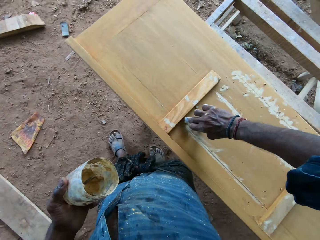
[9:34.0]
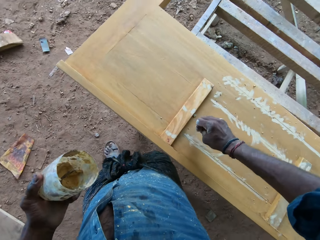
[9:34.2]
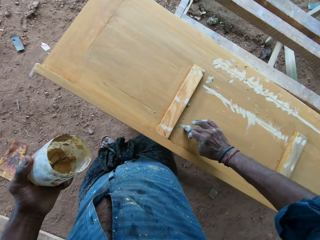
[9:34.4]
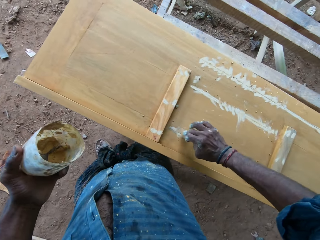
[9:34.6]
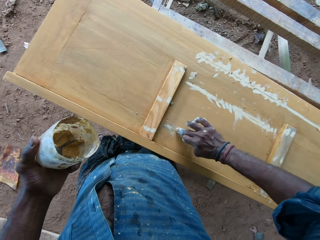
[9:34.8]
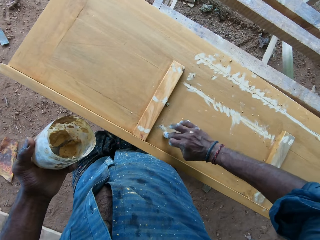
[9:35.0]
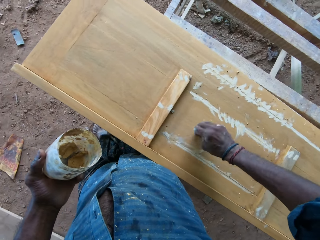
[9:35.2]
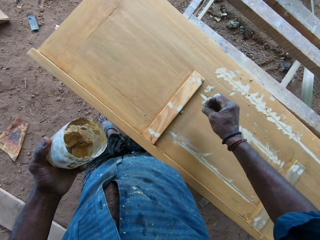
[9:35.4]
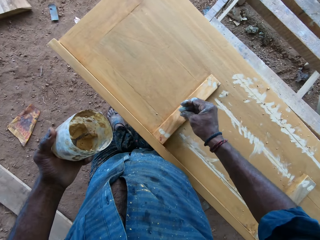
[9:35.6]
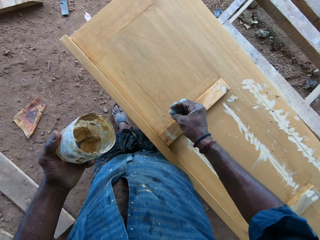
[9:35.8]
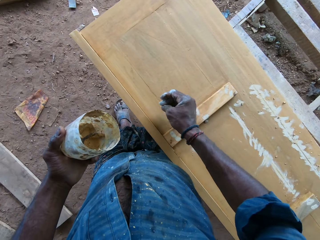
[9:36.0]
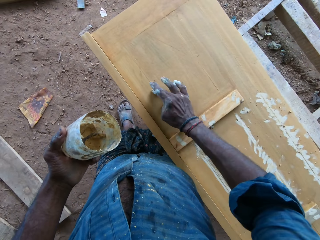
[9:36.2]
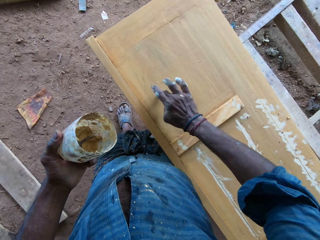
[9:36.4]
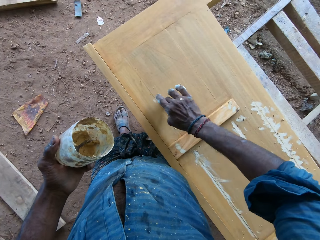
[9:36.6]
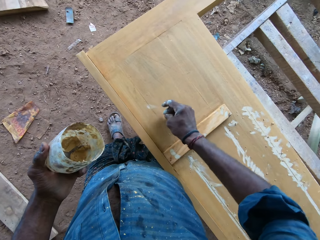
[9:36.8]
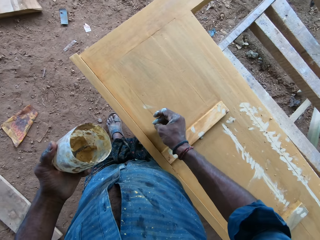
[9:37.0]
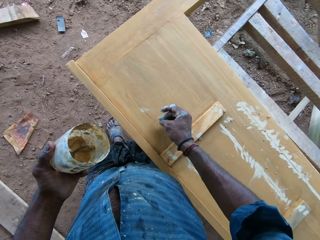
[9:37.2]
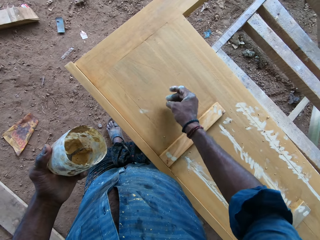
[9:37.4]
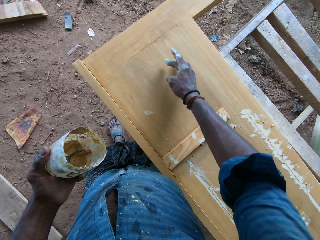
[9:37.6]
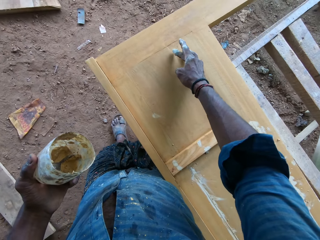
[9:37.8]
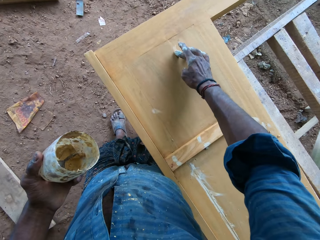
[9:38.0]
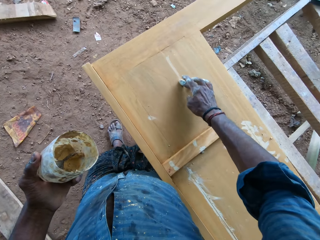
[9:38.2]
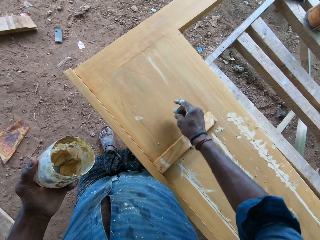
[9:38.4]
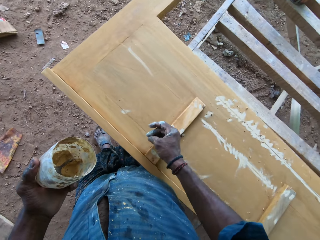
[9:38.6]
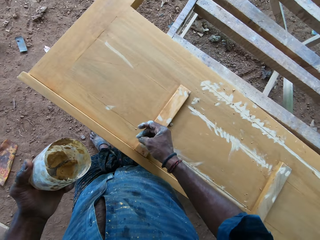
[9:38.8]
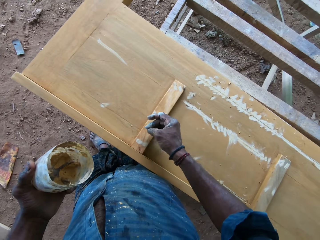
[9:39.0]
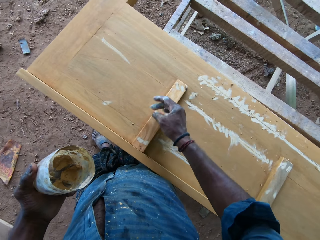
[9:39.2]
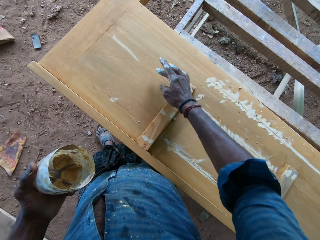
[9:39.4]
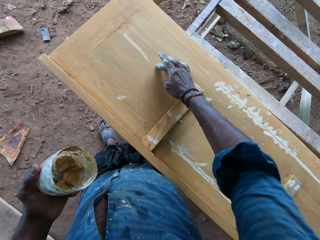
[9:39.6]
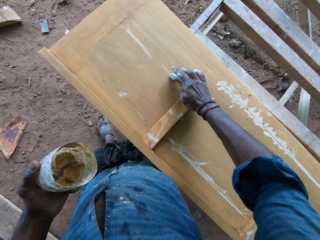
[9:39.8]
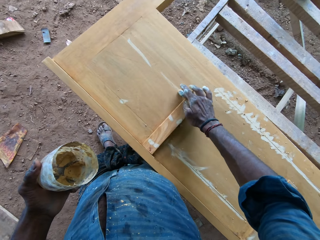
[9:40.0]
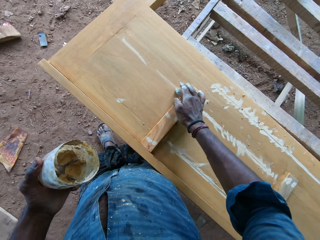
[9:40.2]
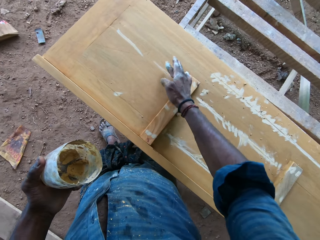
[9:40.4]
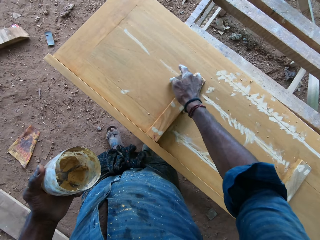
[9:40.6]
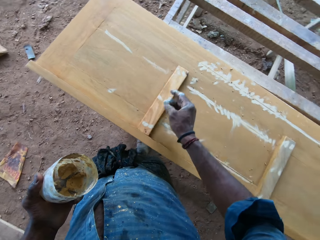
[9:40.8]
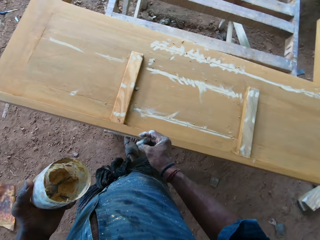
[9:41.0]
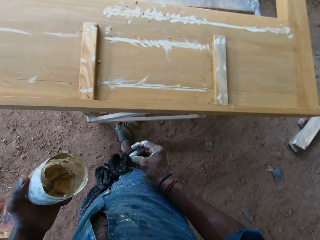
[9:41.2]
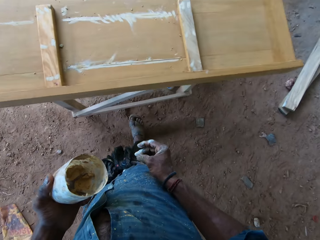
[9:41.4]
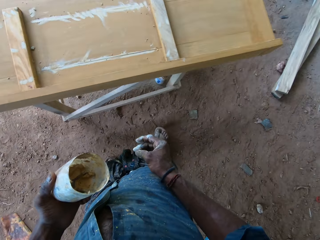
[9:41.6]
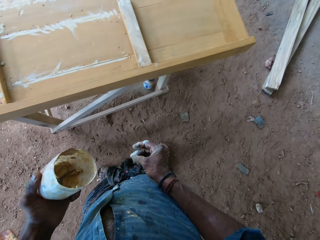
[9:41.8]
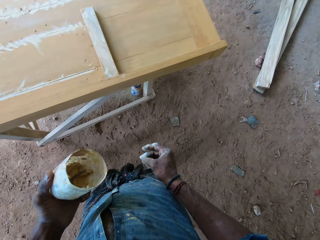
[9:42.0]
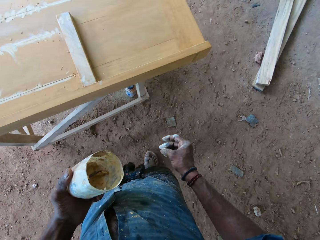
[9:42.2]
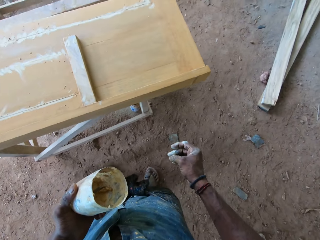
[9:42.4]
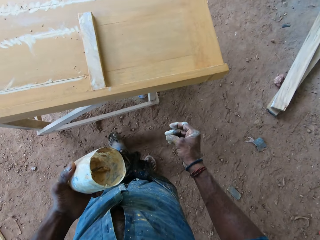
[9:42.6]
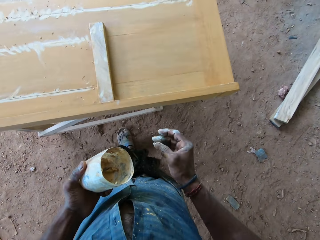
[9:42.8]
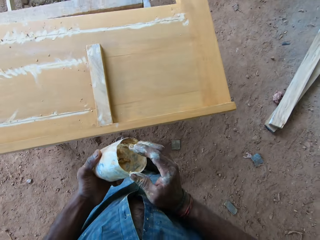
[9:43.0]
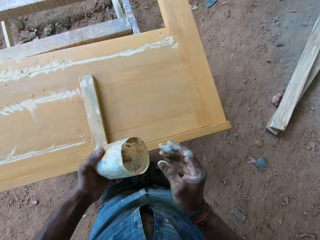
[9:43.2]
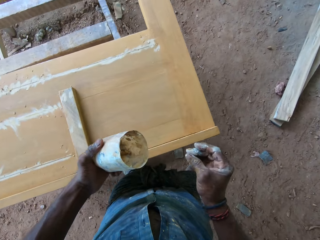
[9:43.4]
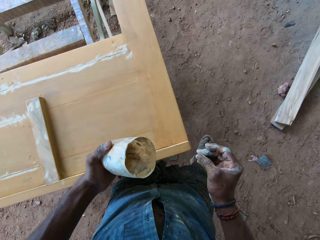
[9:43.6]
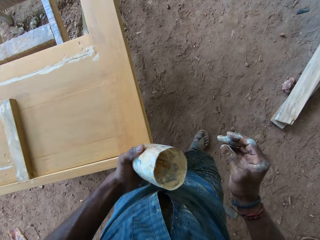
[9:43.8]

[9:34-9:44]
The camera wearer applies the substance on the wood. They adjust the fingers. They apply the substance on the wood. They adjust the fingers. They apply the substance on the wood. They walk on the ground.

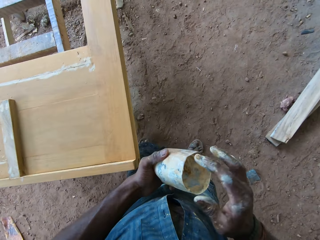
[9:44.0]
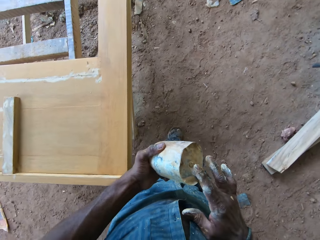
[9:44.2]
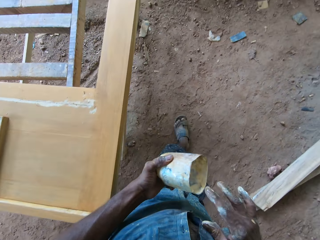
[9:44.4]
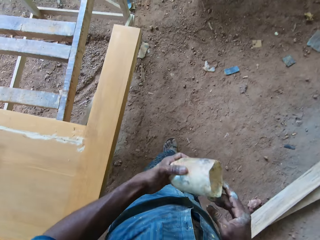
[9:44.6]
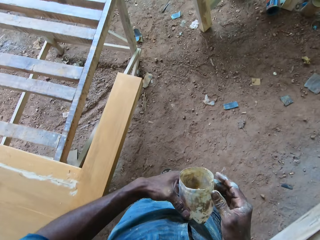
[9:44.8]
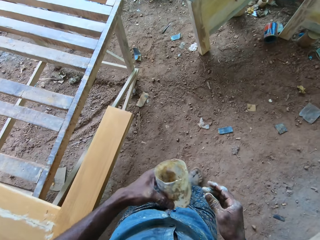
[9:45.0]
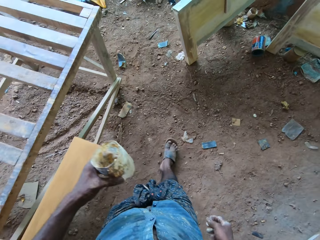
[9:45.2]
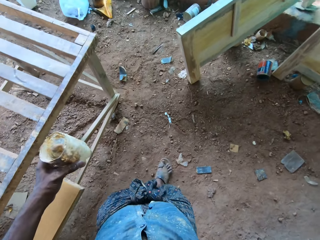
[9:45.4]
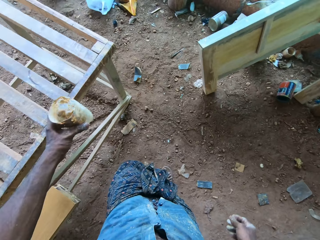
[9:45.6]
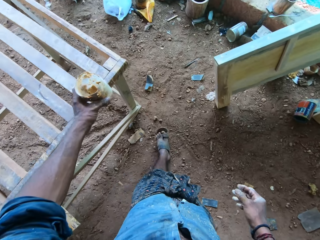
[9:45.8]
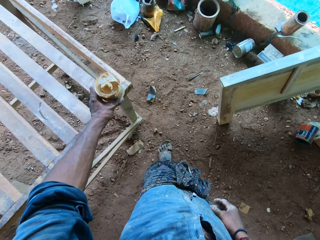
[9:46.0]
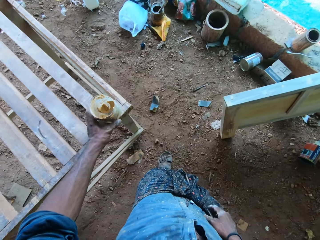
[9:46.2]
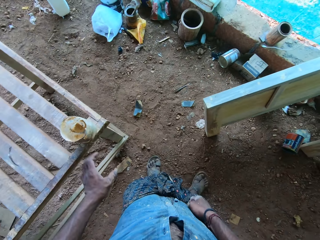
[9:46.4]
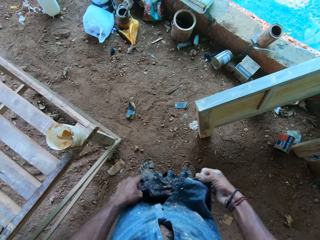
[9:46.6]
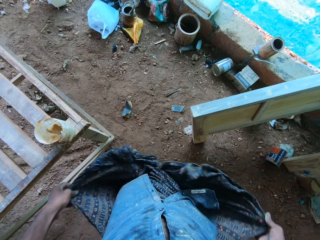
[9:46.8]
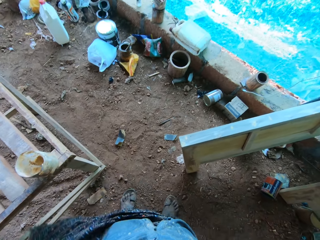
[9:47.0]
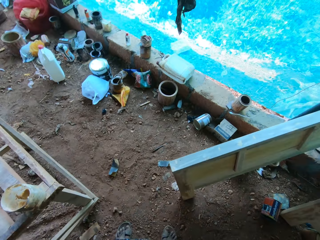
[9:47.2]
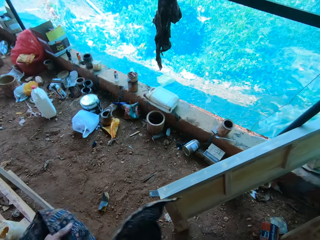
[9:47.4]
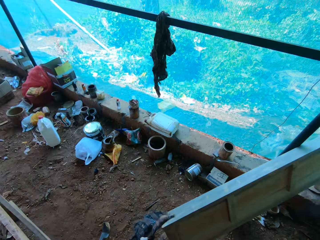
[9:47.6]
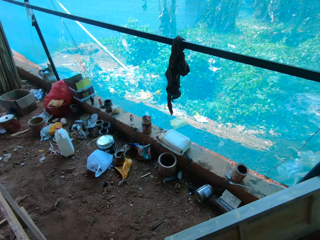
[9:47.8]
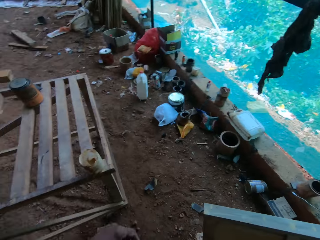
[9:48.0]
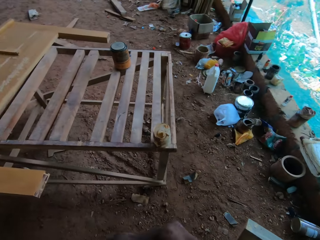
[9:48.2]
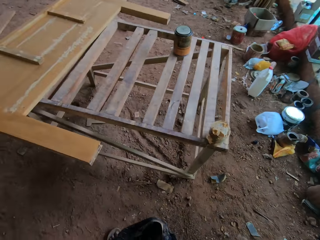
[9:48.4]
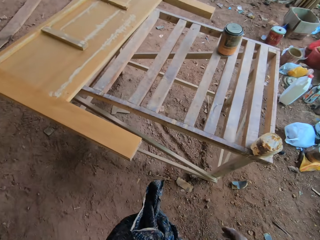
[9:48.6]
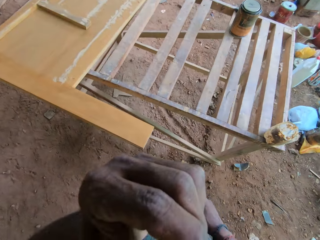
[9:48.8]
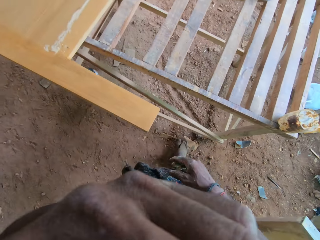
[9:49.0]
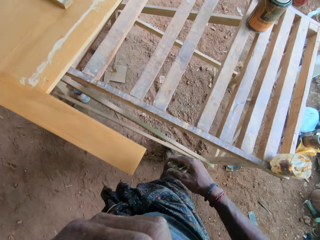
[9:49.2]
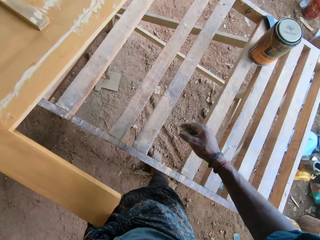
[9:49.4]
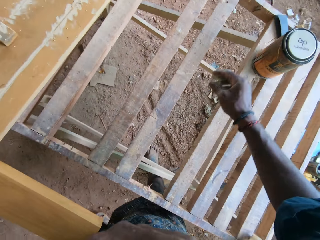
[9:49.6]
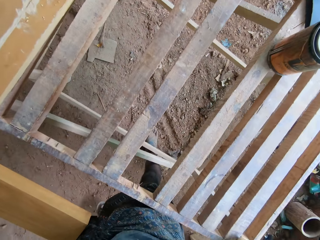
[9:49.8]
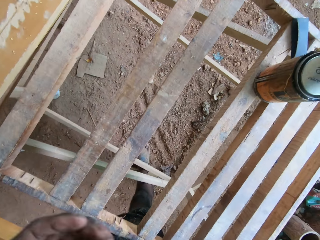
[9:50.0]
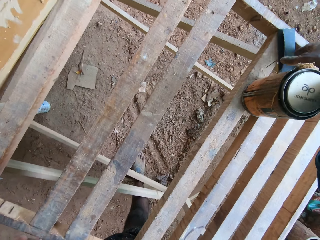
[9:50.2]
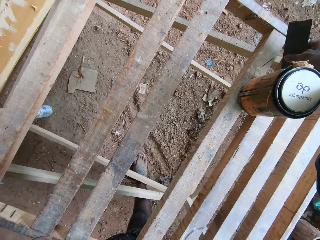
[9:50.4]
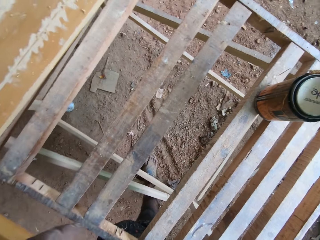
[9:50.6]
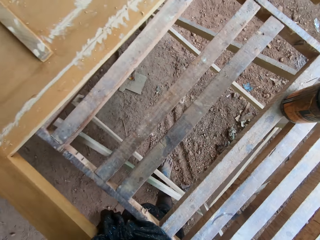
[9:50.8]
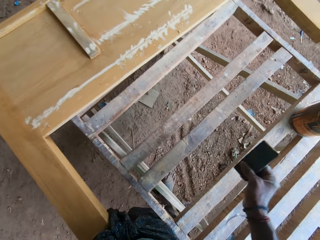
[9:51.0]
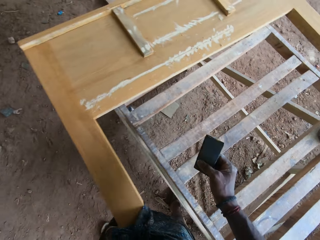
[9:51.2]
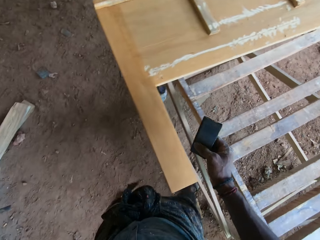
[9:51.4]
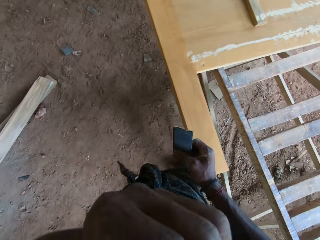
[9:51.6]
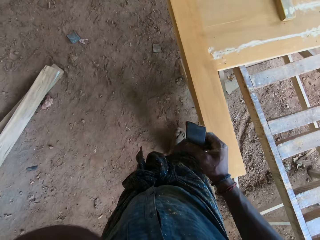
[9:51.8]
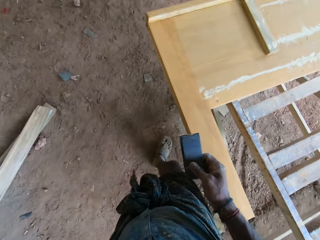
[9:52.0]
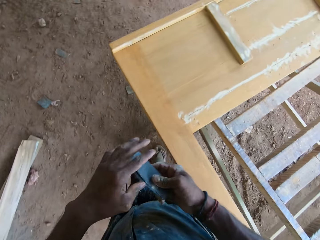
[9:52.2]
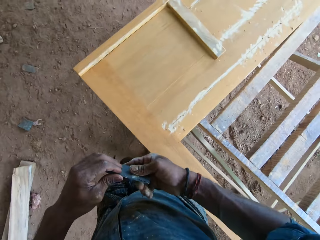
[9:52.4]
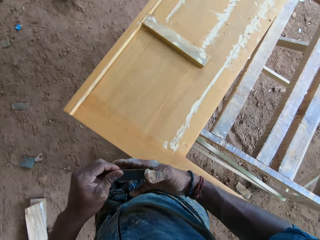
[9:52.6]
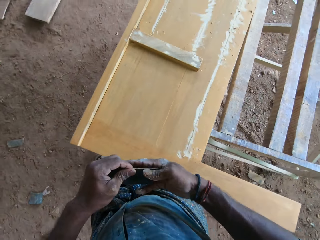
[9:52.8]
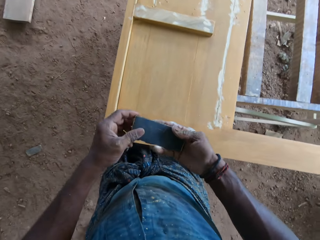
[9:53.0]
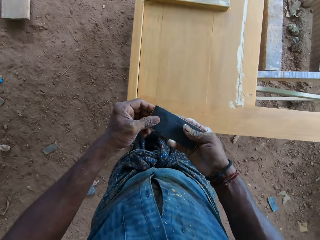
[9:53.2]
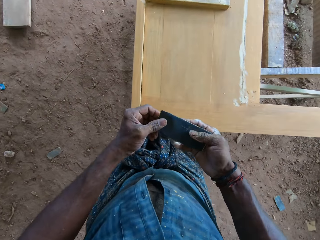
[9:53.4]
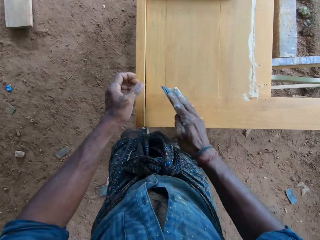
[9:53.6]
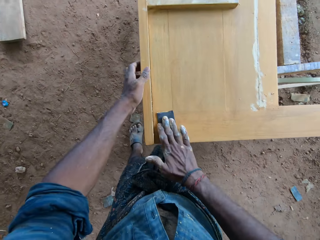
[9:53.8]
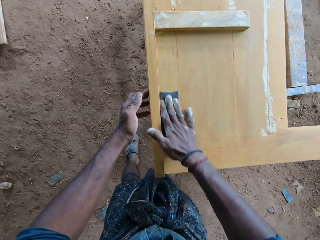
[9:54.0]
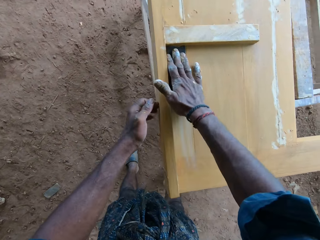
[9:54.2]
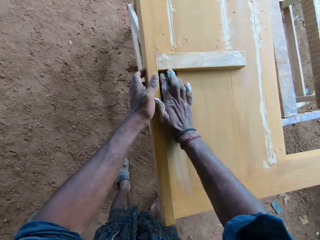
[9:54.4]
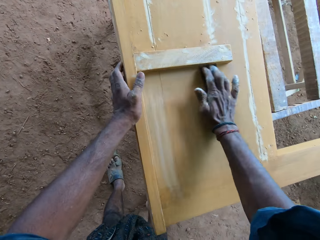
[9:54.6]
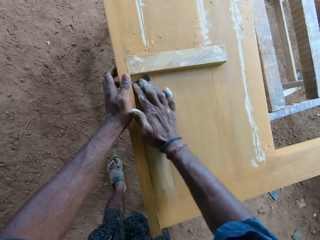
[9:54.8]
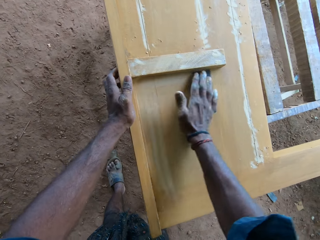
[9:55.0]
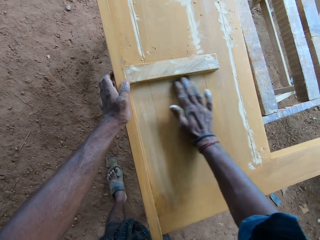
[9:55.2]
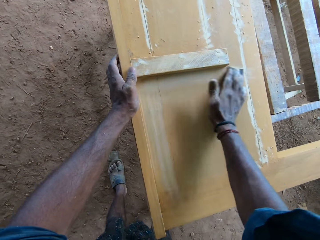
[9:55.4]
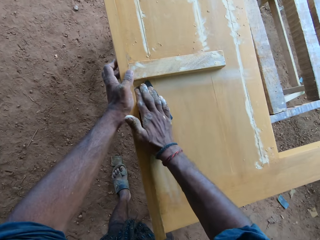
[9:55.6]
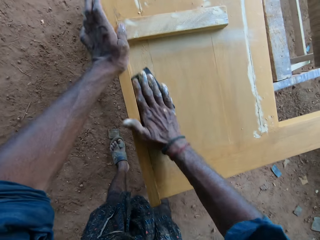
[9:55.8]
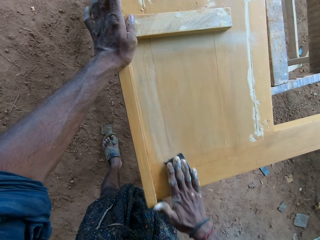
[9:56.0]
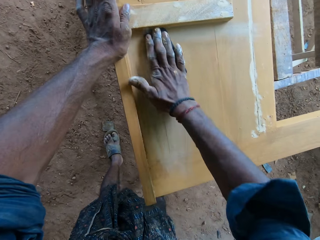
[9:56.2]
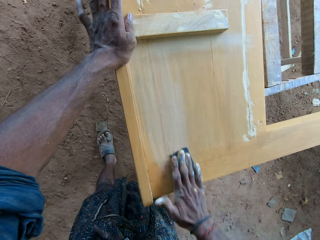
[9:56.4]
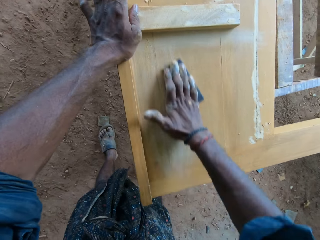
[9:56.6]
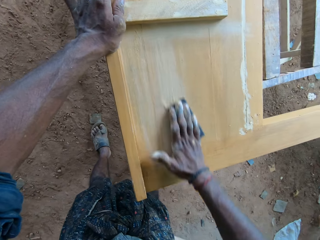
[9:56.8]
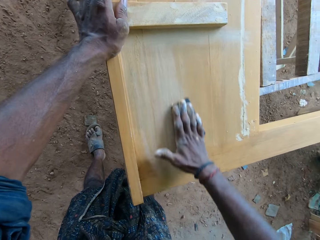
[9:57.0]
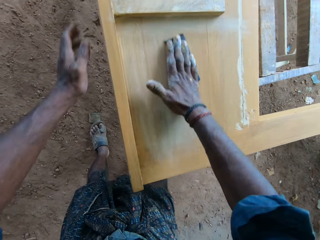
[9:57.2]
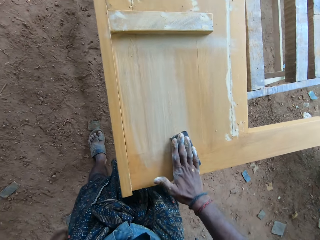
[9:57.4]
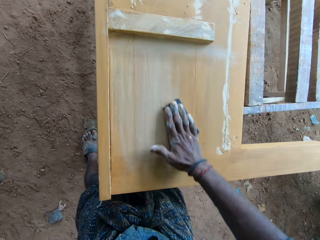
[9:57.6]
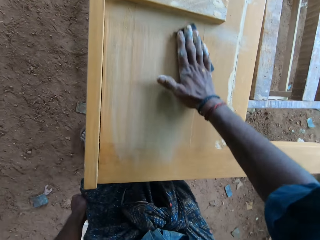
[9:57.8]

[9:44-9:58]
The camera wearer adjusts the substance in the tin. He adjusts the tin. He removes excess paint from his right hand. He spits saliva. He places the tin on the wood with his left hand. He adjusts the cloth. He tightens the sweater with both hands. He raises his left hand. He picks up the sand paper or scrubber with his right hand. He adjusts the scrubber. He holds the sand paper with both hands. He scrubs the furniture with the sand paper with his right hand.
